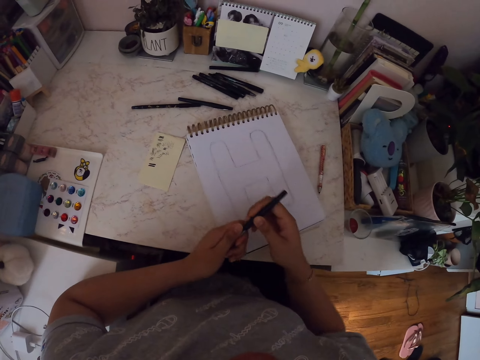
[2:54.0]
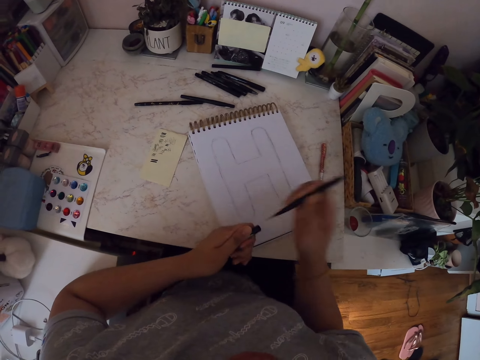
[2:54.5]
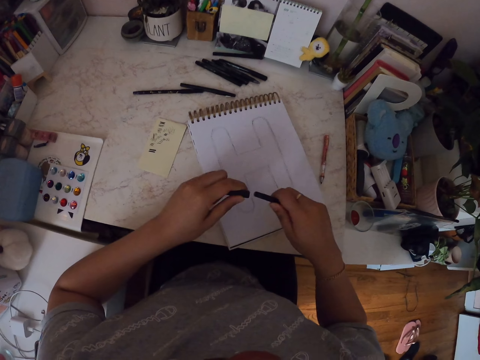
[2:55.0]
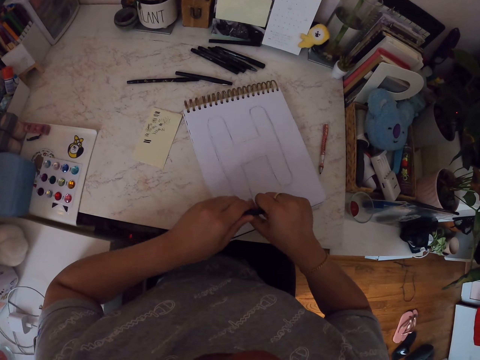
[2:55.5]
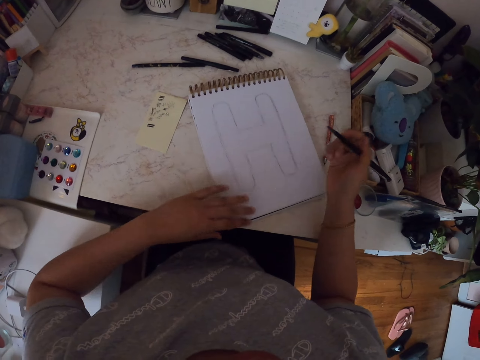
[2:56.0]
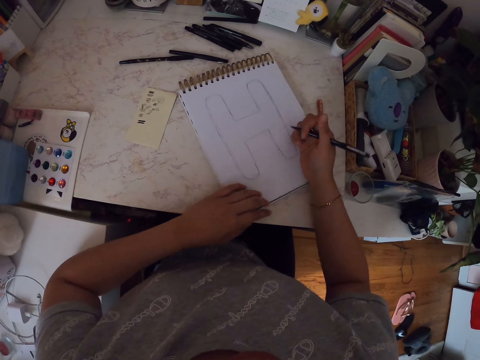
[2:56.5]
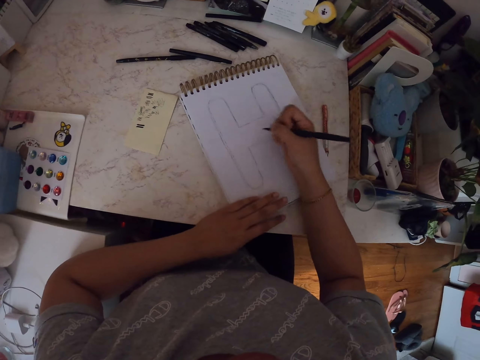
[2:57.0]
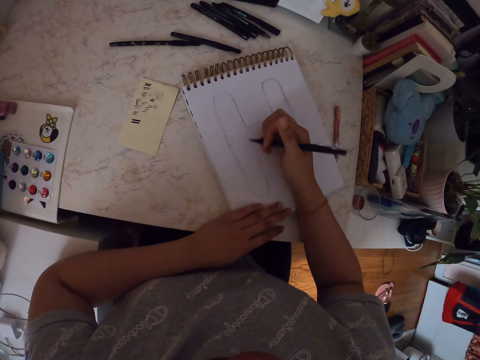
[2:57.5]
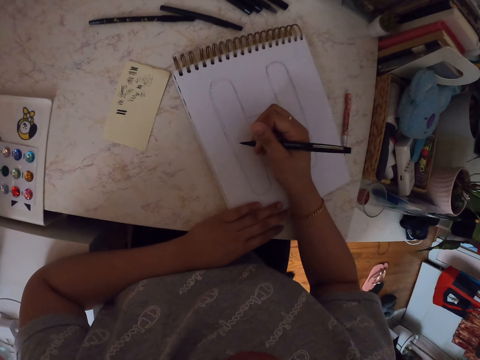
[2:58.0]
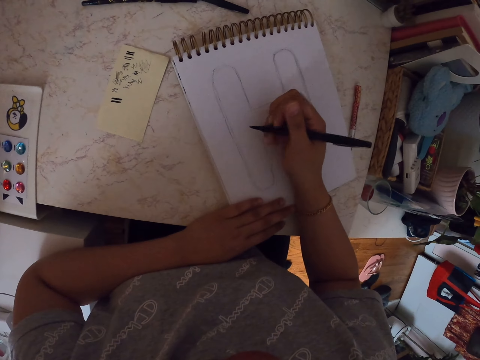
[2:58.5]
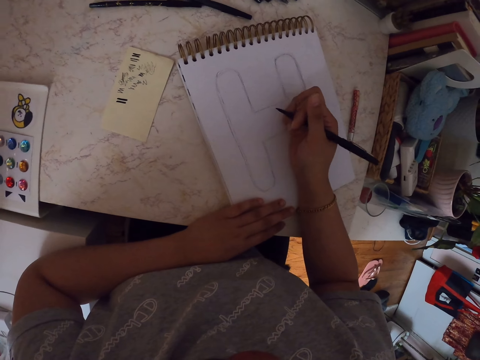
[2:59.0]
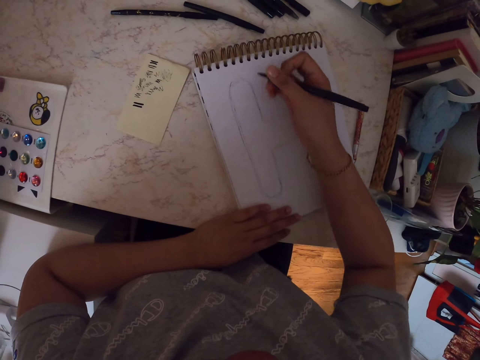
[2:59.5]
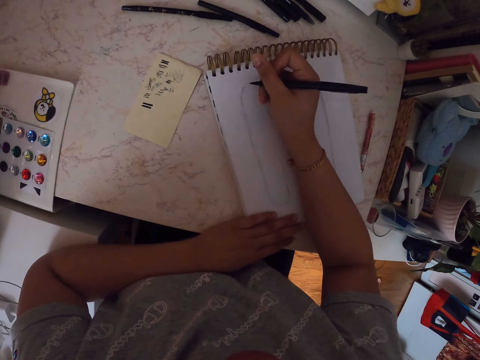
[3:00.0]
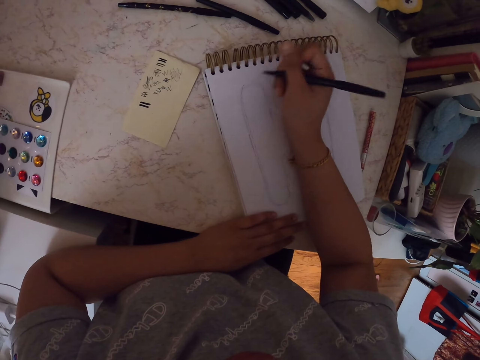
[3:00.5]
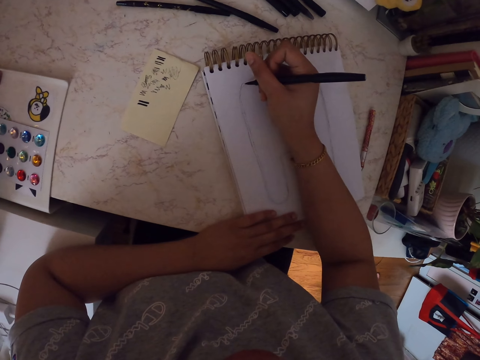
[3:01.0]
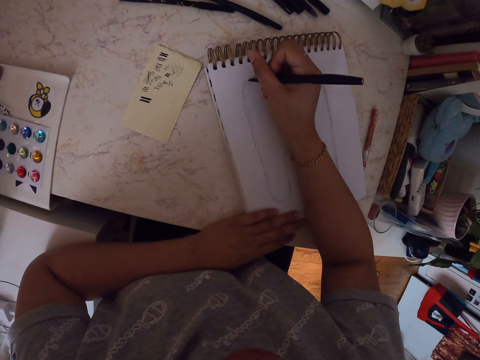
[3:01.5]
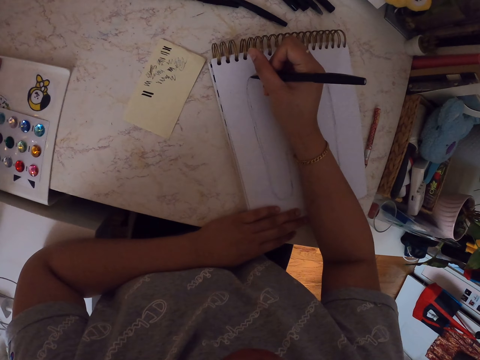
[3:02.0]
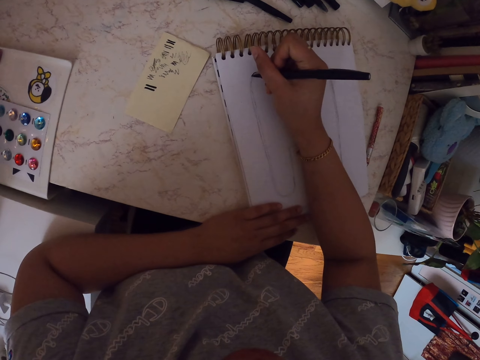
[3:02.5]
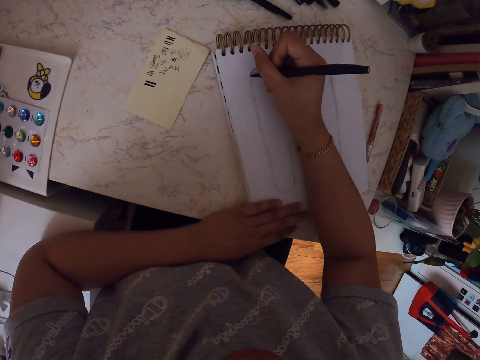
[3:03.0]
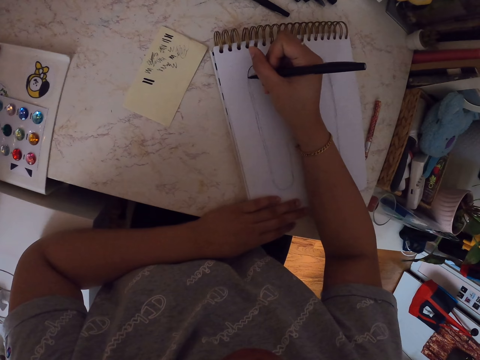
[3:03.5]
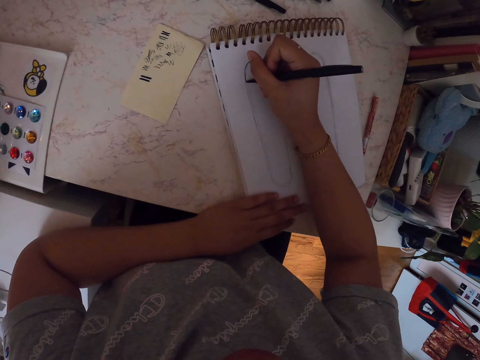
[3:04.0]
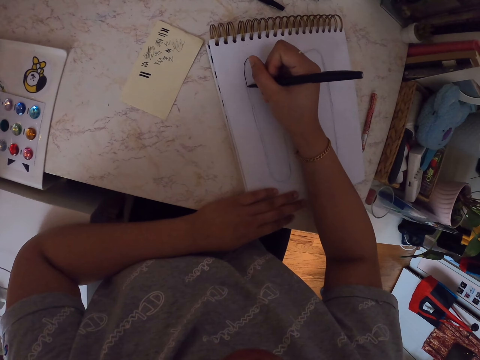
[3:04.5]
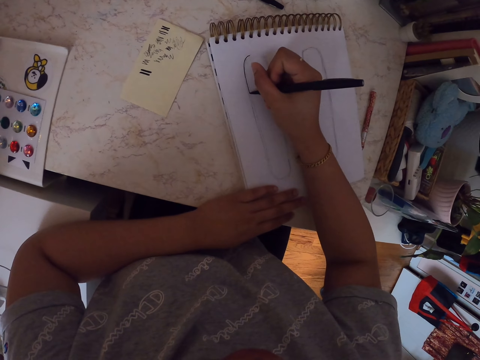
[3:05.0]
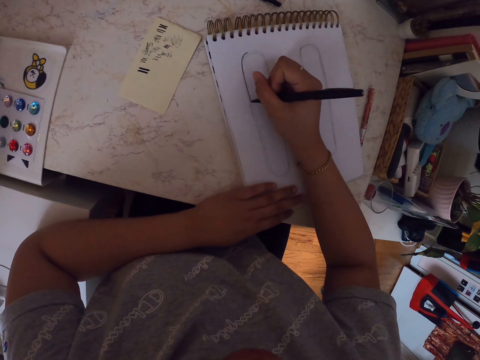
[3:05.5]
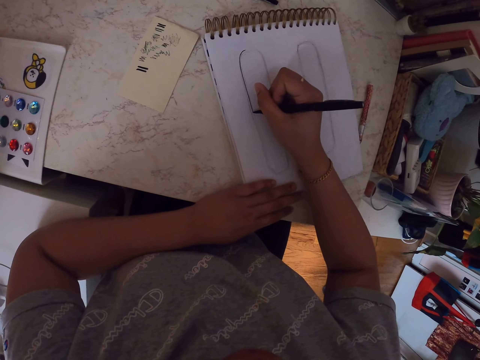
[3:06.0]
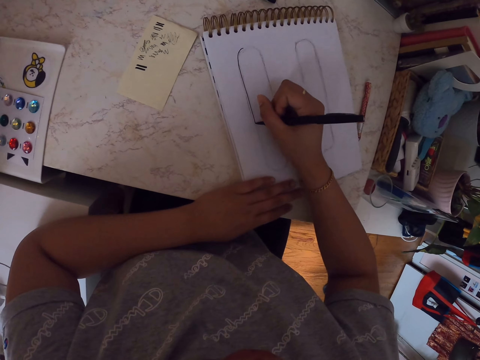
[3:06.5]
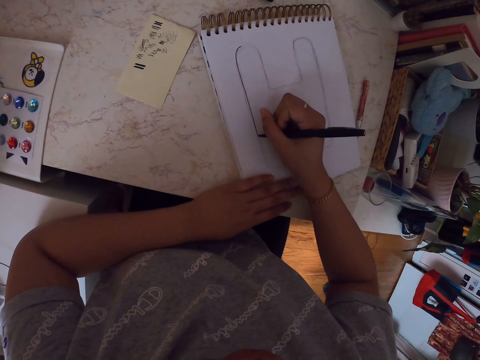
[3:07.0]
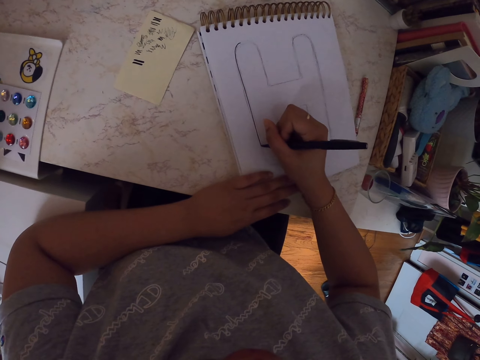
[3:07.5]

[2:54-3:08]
The camera wearer removes the lid of the drawing pen. They return the lid of the drawing pen on the other side of the pen. They move the drawing book. They draw on the notebook. They move the pen. They make a drawing on the book with the pen.

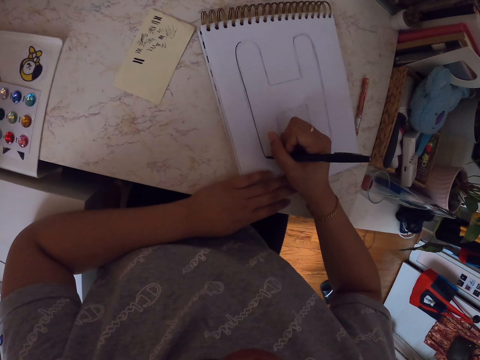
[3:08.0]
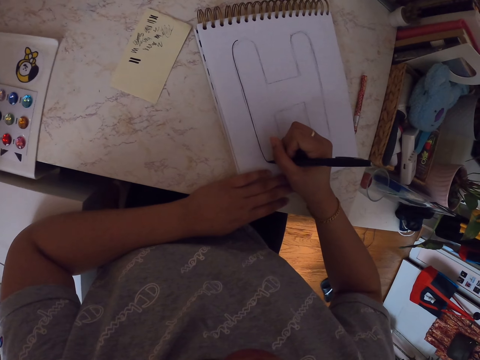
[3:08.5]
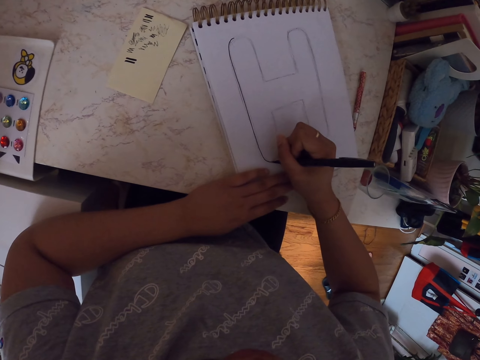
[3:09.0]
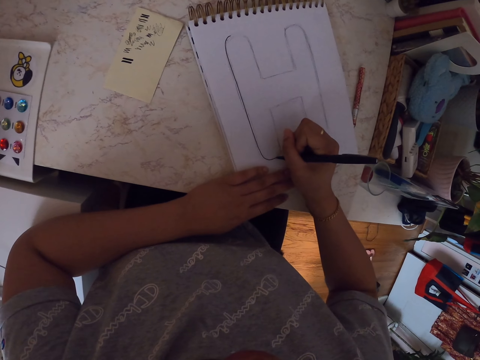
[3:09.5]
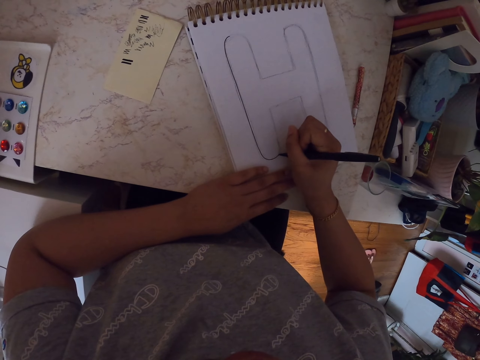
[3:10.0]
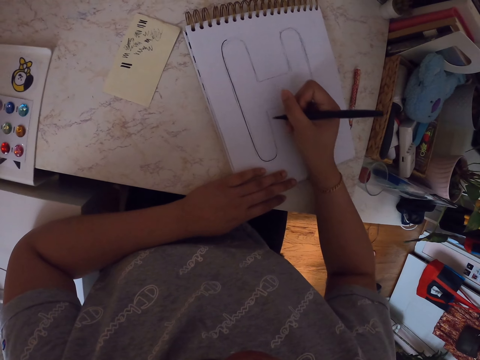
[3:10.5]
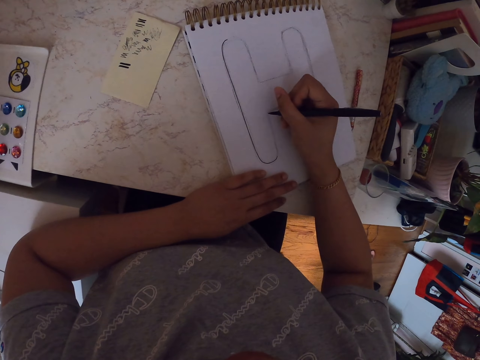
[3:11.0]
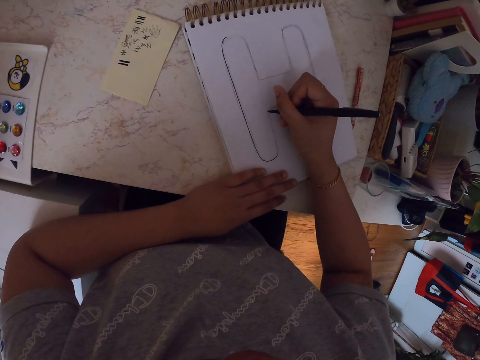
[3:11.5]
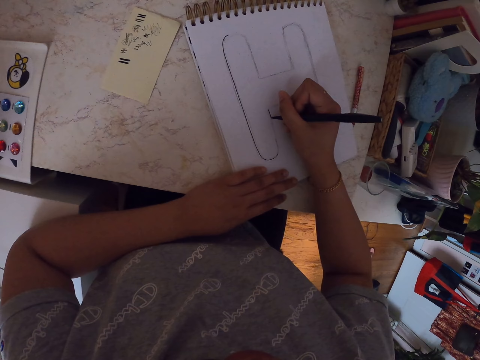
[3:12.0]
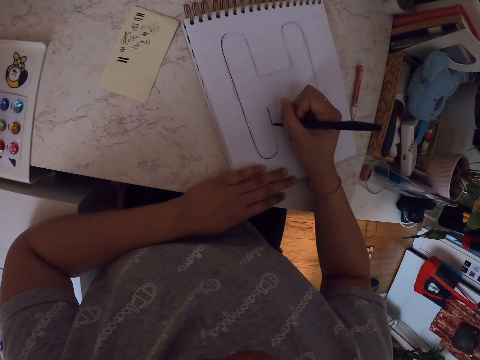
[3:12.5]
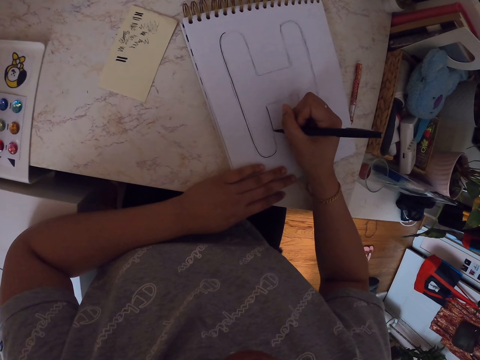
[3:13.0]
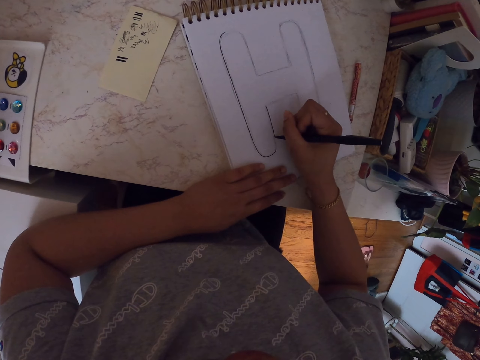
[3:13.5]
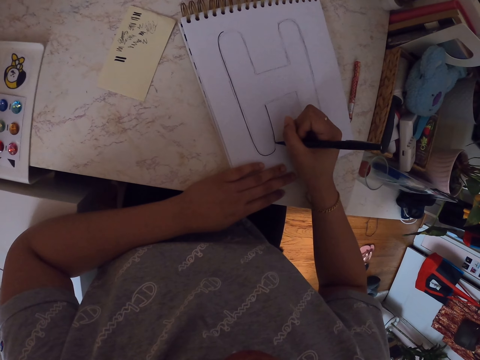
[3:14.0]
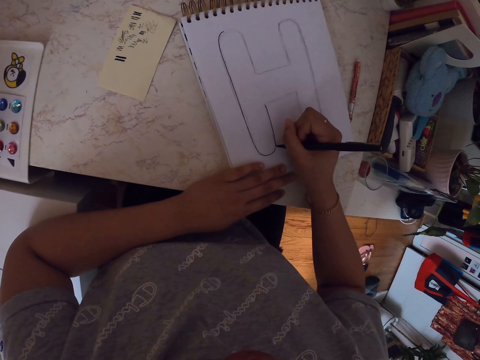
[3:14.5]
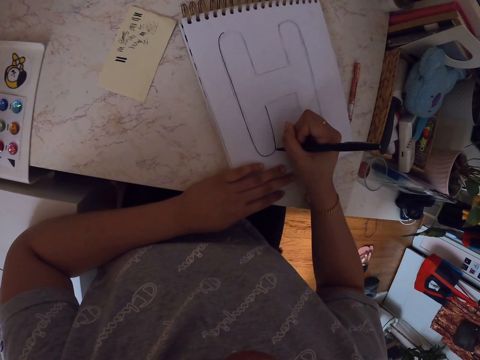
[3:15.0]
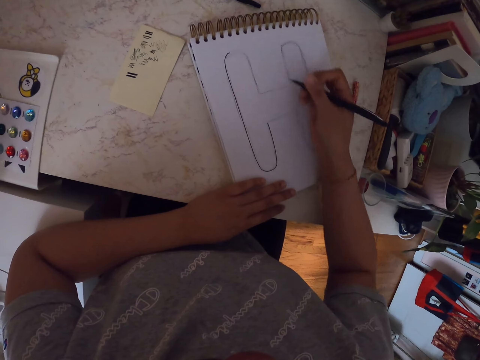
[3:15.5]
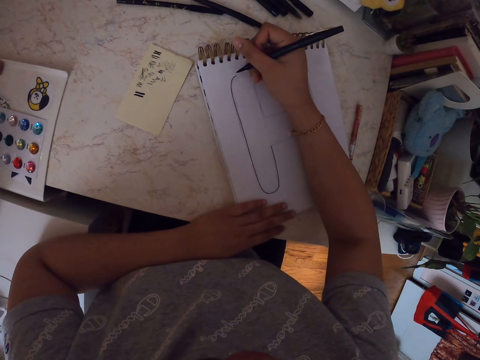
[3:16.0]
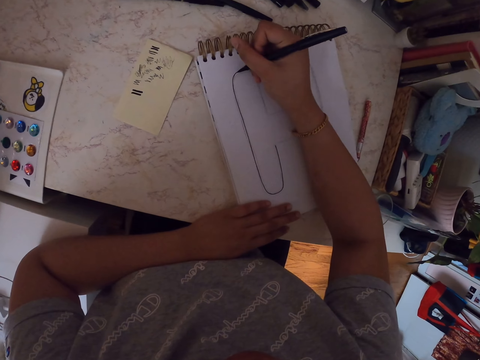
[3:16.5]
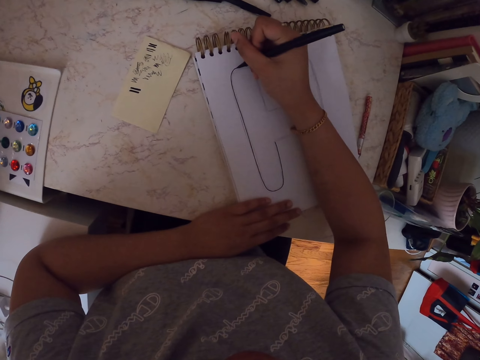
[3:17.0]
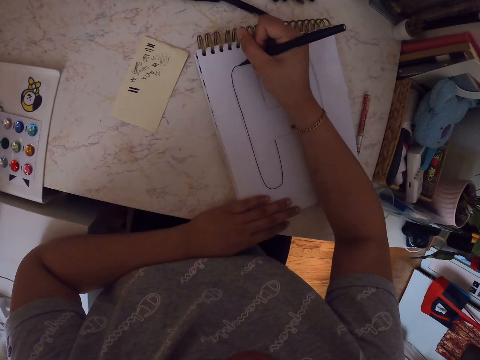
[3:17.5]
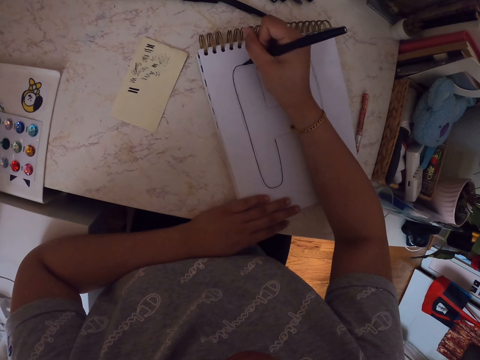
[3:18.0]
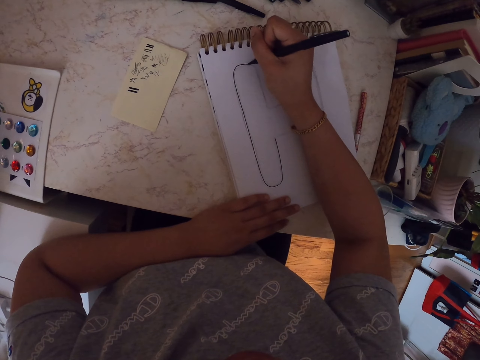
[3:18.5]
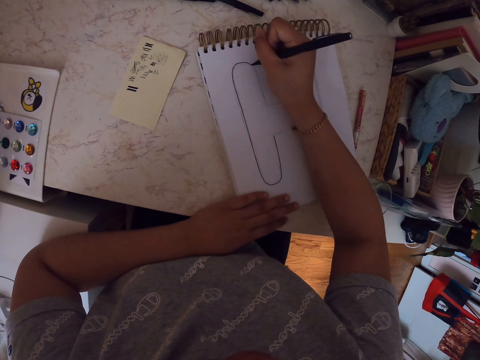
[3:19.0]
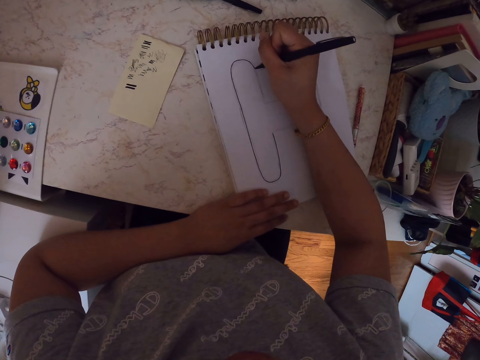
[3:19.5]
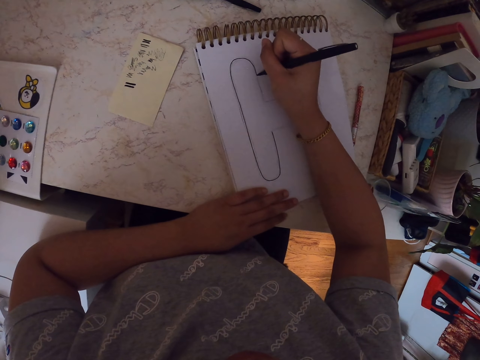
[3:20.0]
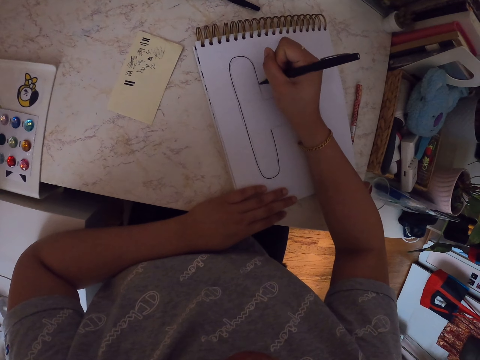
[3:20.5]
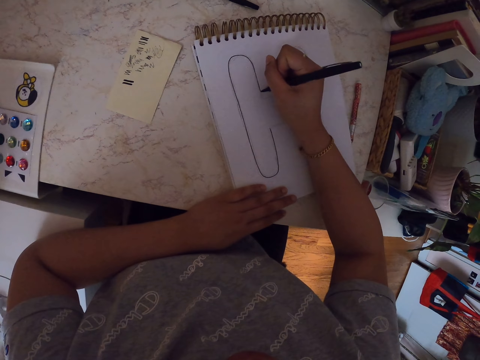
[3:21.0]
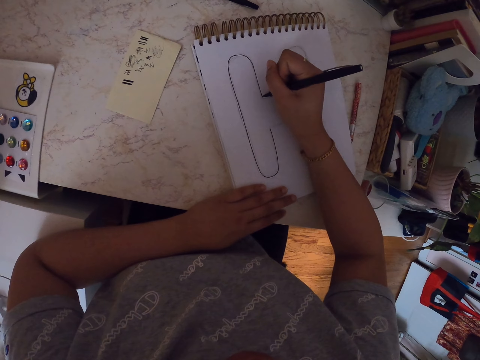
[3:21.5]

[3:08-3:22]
The camera wearer moves his hand. He makes a drawing on the book with a pen. He moves his hand and makes a drawing on the book with the pen.
